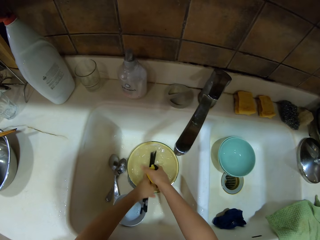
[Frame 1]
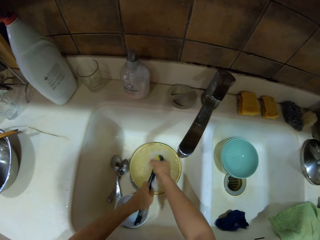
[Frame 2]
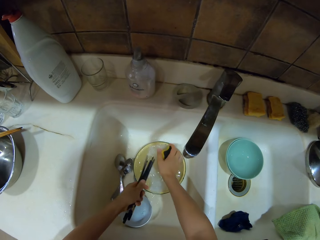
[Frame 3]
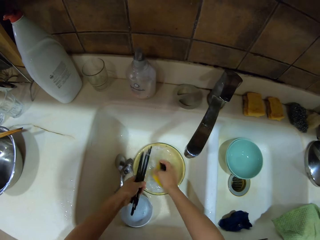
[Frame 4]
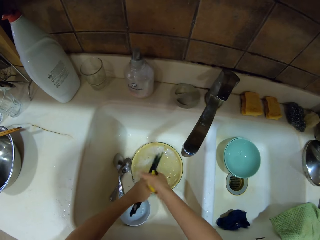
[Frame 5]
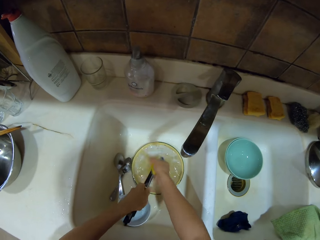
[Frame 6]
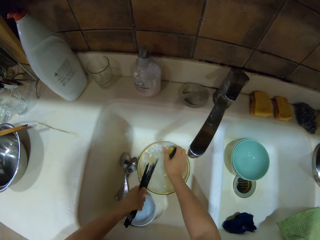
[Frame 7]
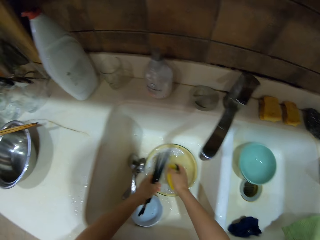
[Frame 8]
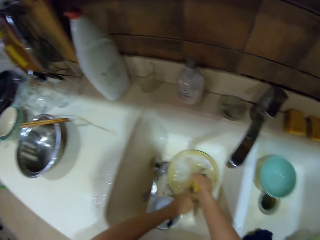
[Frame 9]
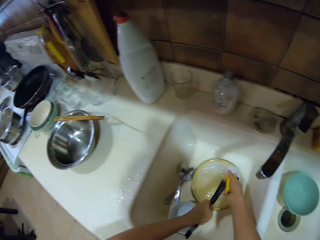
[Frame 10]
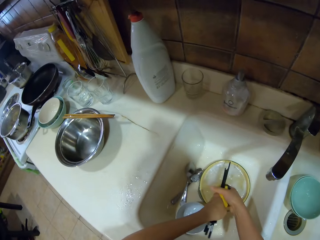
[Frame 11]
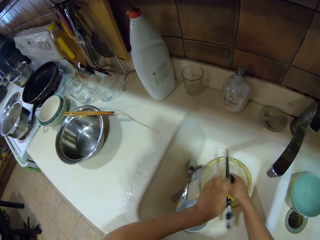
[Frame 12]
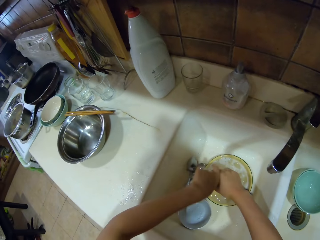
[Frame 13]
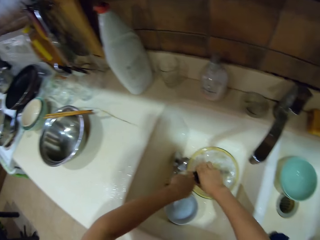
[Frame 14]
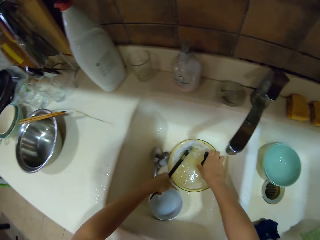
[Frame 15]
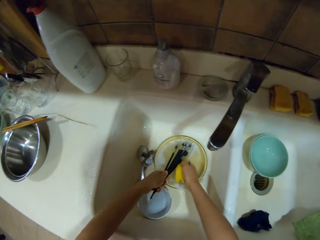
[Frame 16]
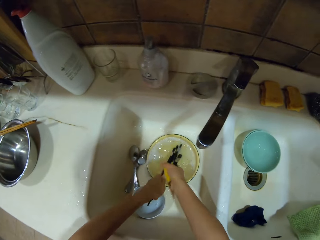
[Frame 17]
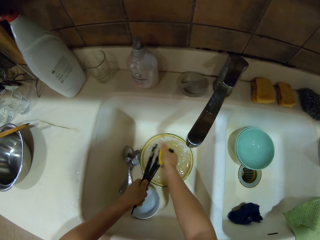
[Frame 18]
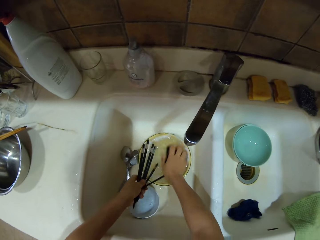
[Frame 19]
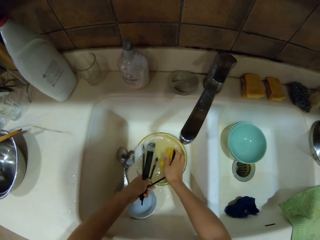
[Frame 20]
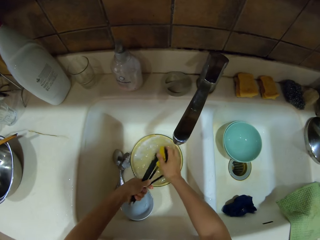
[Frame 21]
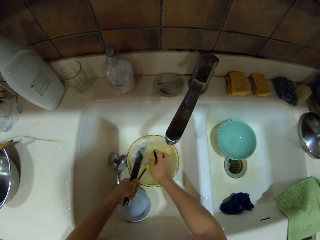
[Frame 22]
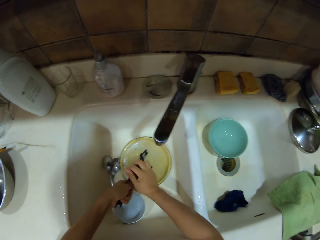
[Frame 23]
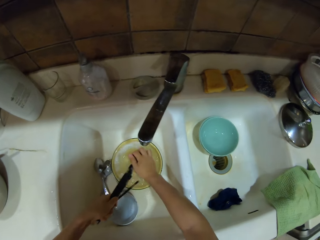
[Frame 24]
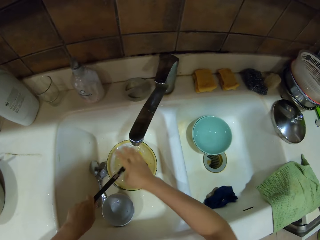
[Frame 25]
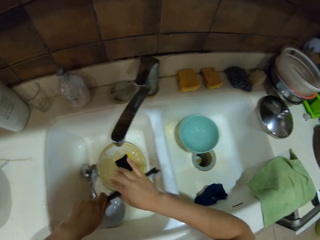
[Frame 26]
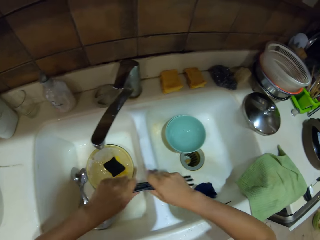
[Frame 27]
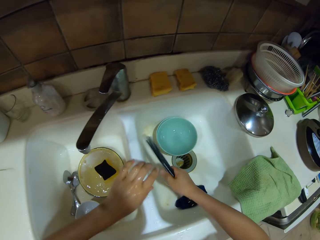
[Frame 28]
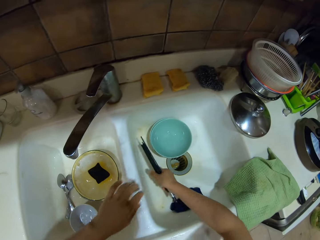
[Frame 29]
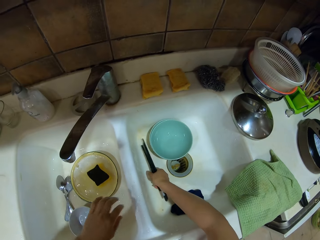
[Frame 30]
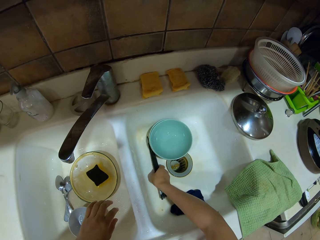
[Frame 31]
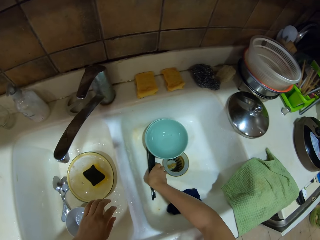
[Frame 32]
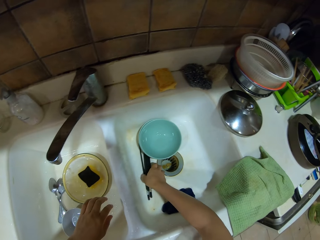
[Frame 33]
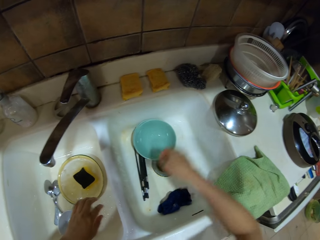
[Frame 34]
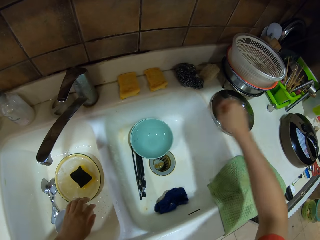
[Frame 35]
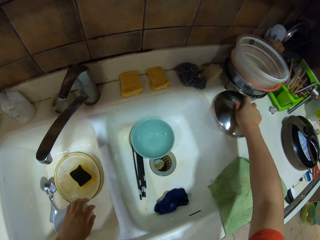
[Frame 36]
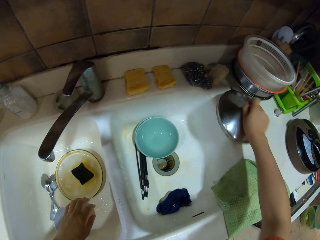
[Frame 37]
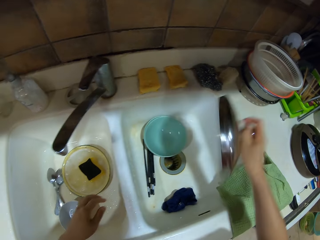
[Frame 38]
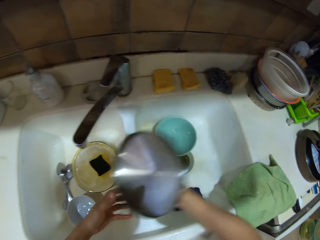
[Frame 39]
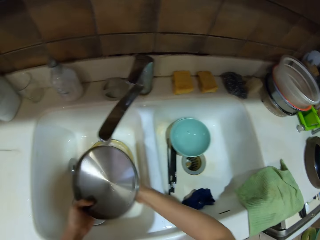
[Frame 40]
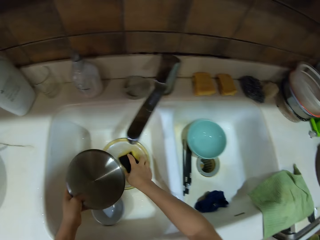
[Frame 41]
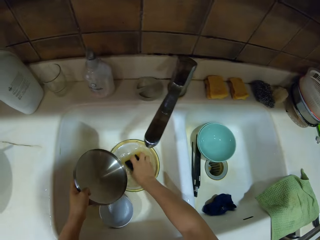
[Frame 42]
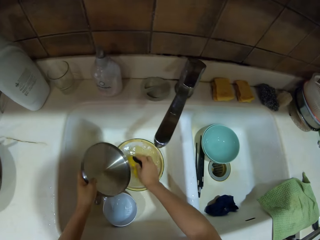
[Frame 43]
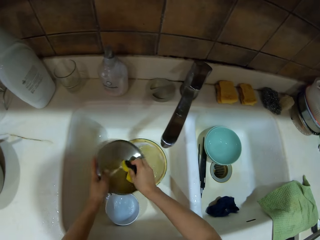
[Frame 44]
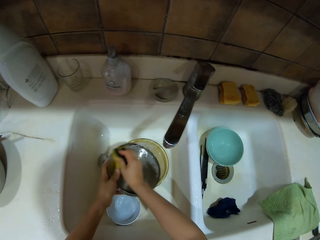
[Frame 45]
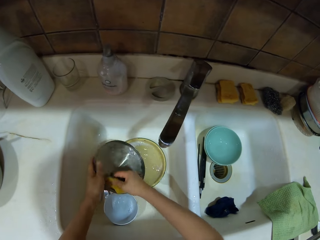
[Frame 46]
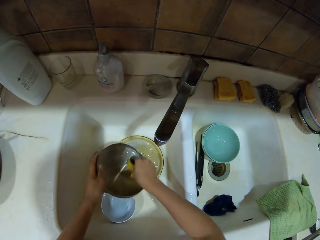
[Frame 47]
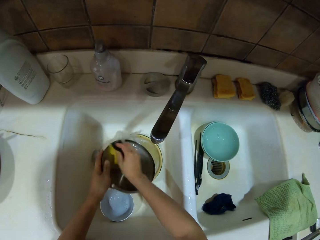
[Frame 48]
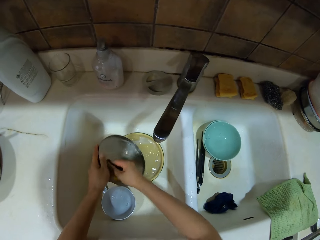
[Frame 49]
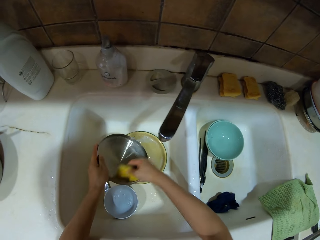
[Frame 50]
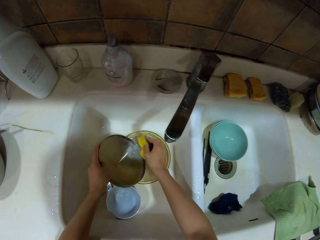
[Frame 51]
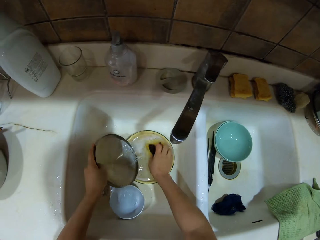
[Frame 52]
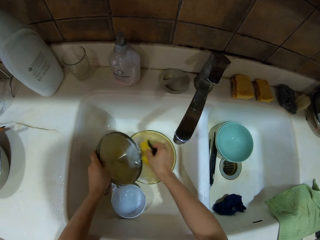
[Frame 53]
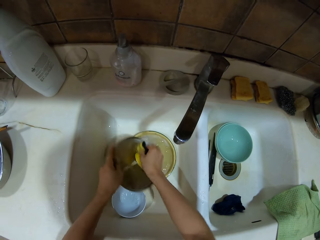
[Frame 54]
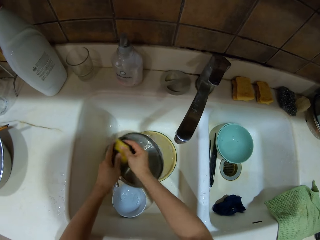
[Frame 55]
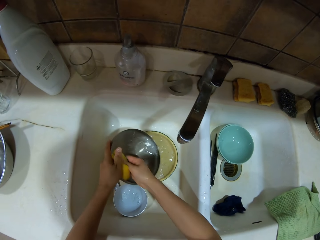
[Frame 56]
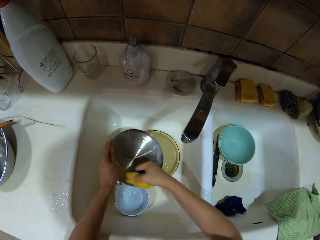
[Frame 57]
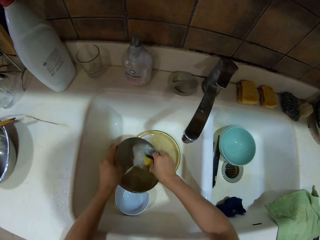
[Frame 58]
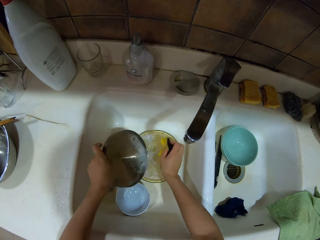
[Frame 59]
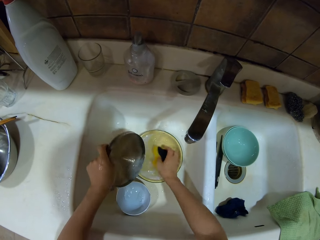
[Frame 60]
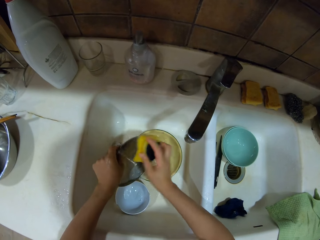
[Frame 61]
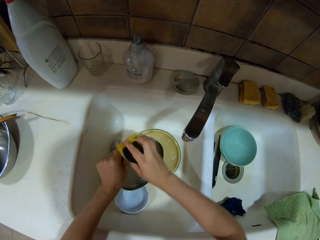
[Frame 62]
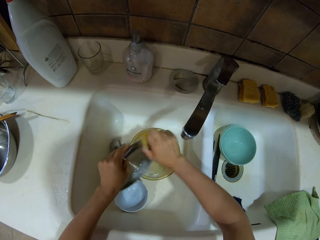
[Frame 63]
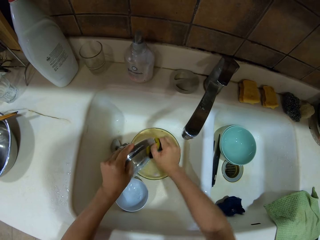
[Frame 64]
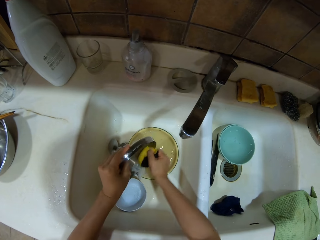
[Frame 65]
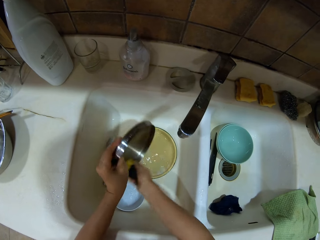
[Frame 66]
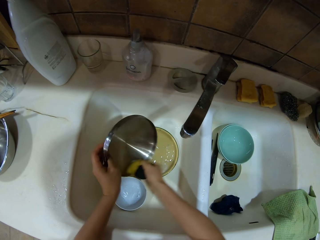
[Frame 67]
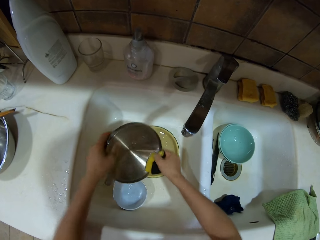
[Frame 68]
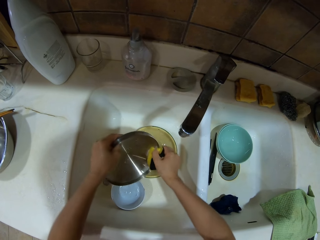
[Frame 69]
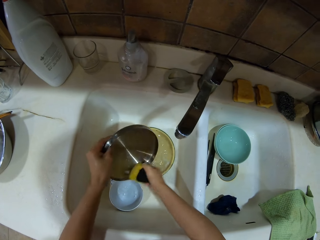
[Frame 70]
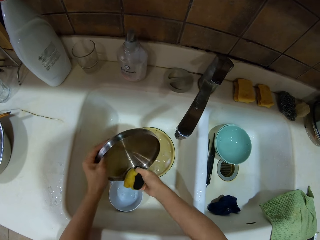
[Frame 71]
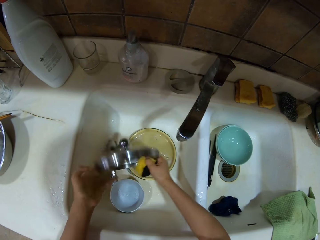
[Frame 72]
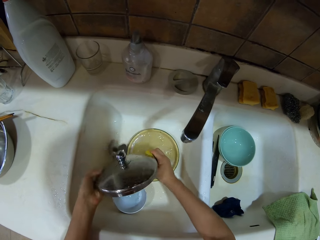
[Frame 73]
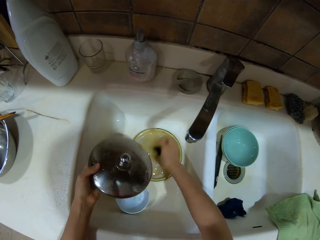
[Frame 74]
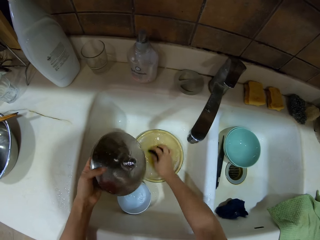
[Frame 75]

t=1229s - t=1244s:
The camera wearer washes chopsticks with a sponge. They turn to the sink. They wash the chopsticks with the sponge. They hold the chopsticks. They put the chopsticks in the sink. They hold a cooking pot lid. They pick up the lid. They wash the lid with the sponge.

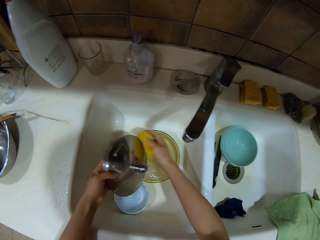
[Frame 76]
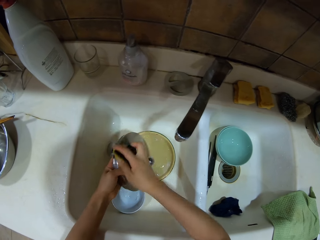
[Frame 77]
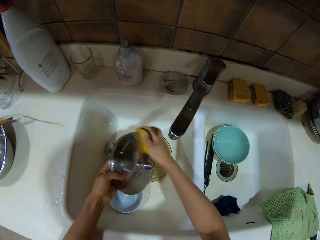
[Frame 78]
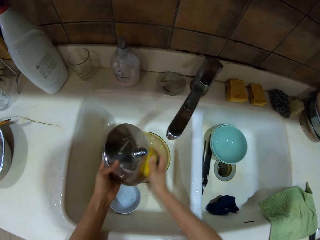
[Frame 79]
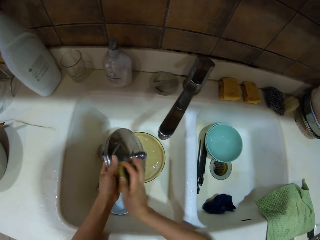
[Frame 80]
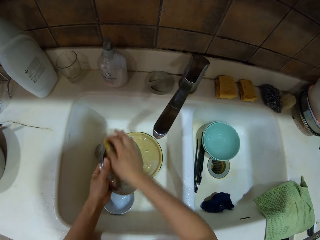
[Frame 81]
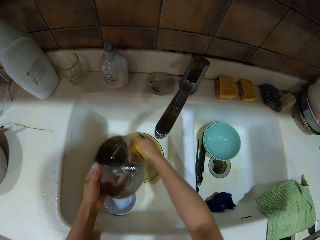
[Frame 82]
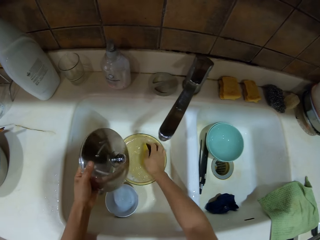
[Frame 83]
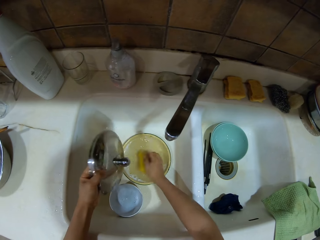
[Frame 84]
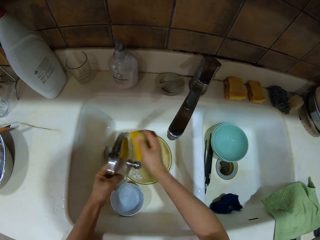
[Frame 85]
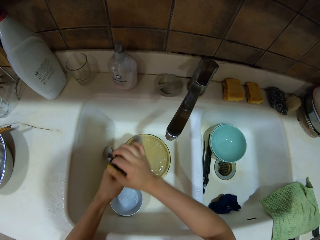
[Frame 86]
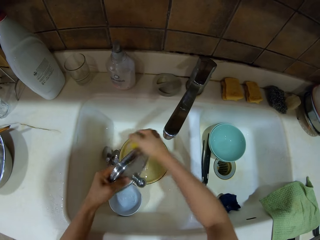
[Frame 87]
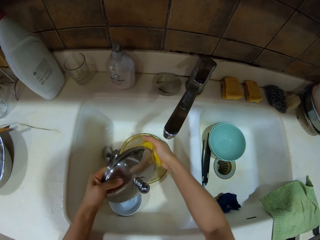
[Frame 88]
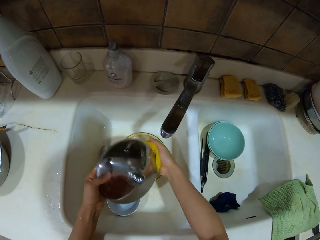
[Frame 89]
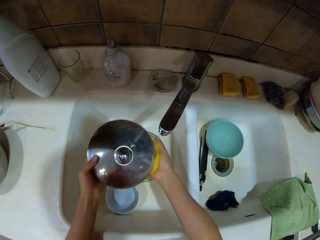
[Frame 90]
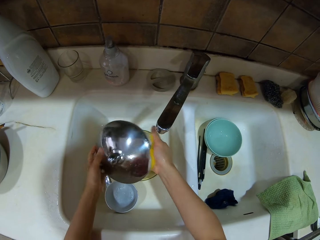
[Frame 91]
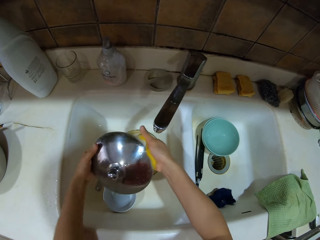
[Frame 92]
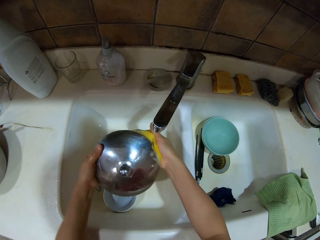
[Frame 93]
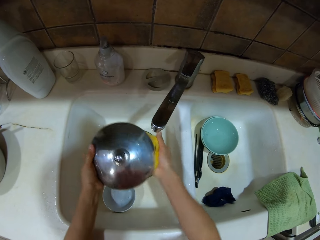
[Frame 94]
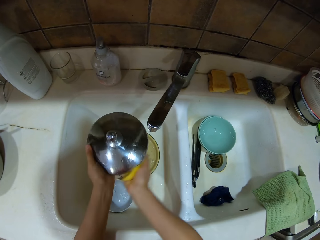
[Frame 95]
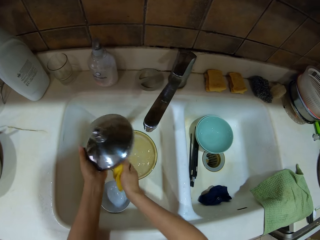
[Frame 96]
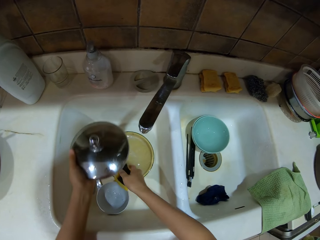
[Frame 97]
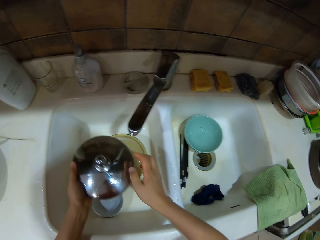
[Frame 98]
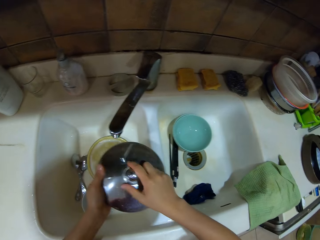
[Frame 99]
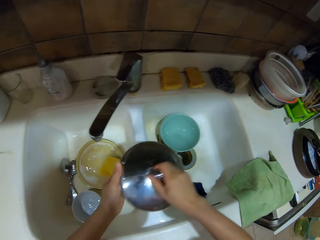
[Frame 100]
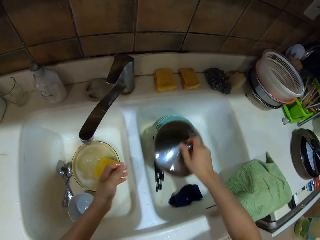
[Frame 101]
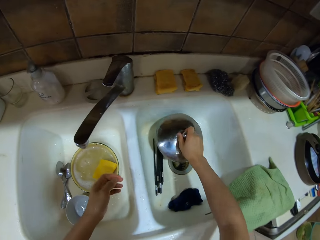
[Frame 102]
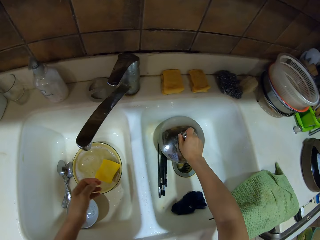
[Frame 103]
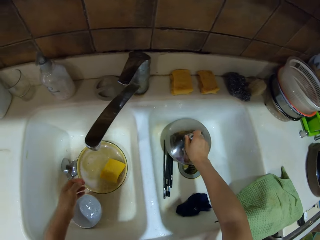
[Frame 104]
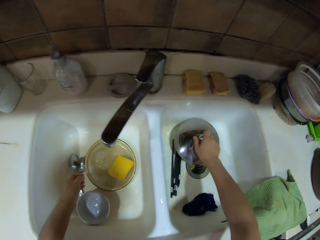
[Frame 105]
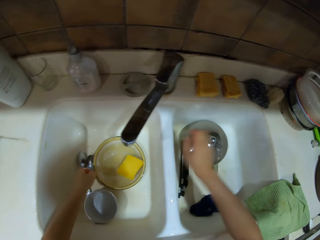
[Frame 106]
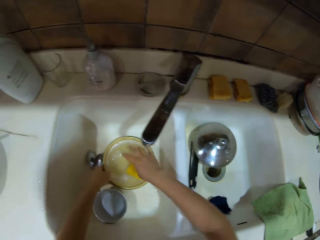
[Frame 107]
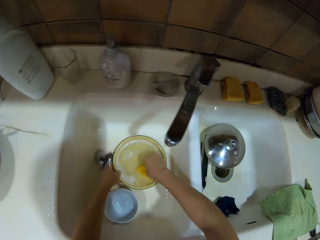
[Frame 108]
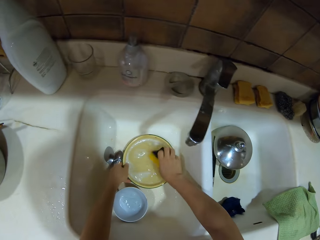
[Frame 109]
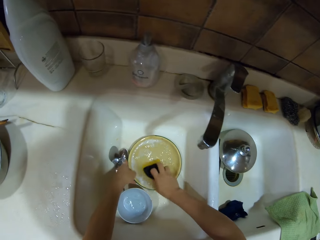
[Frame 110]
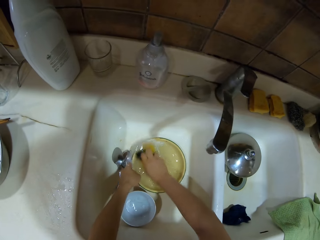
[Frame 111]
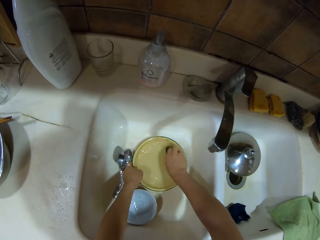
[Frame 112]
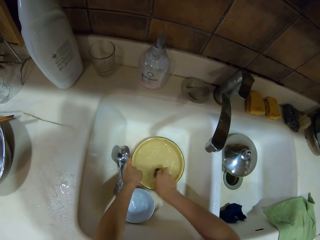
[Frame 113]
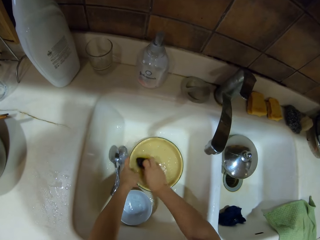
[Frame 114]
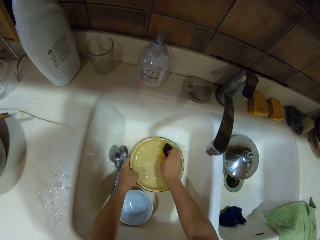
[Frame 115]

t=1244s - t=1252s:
The camera wearer puts the lid in the sink. They put the lid on the bowl. They wash a bowl with a sponge.
